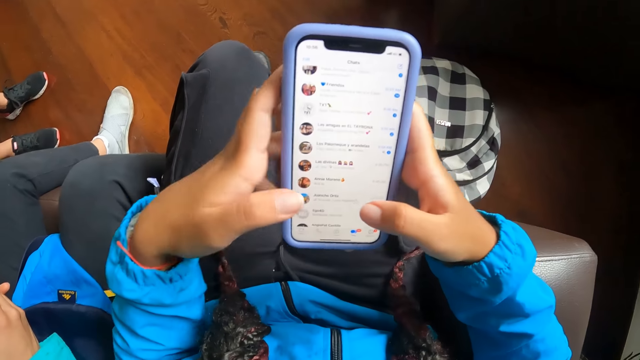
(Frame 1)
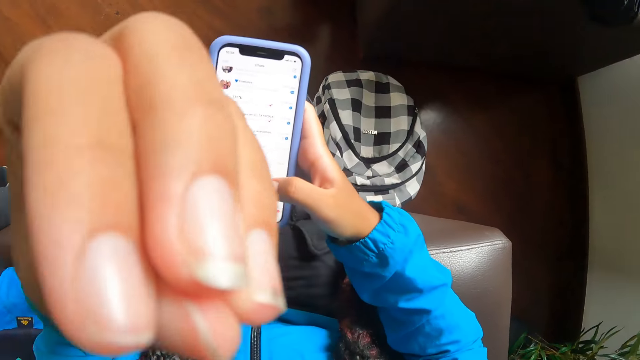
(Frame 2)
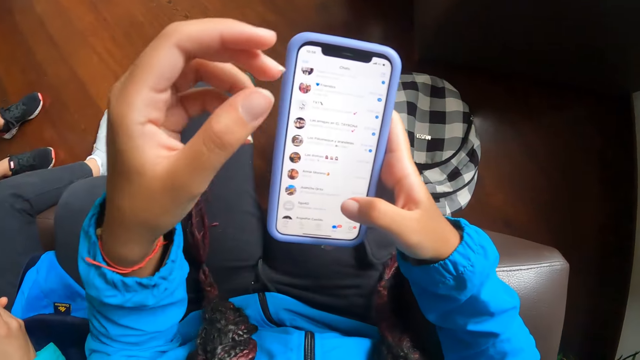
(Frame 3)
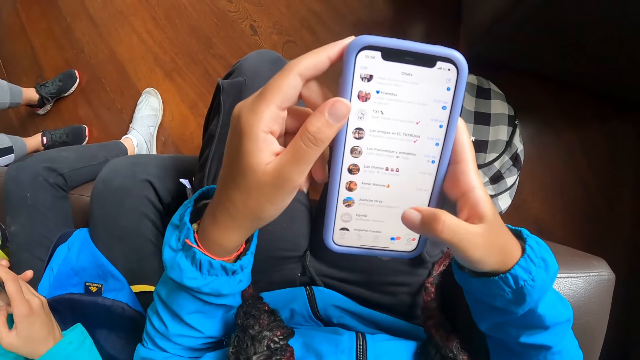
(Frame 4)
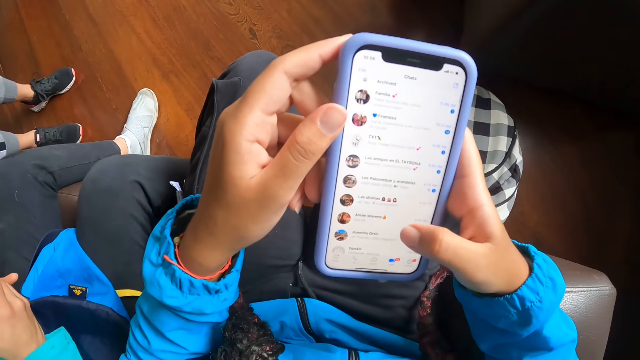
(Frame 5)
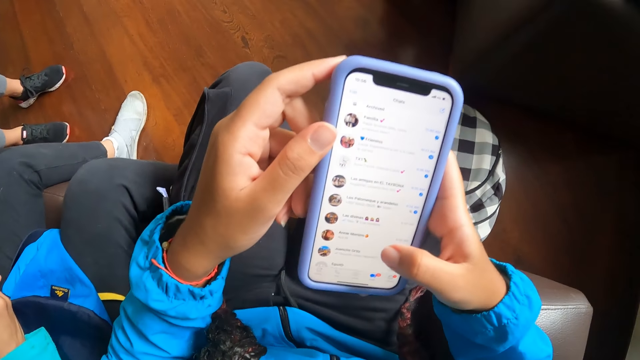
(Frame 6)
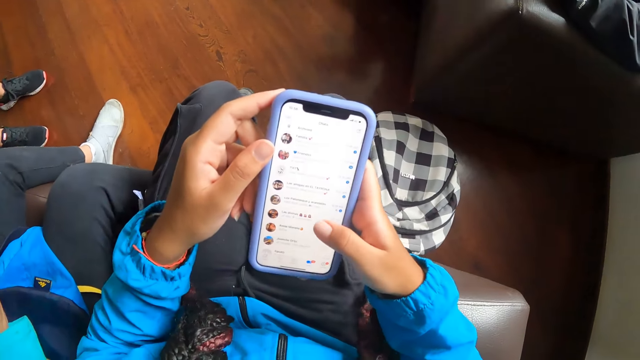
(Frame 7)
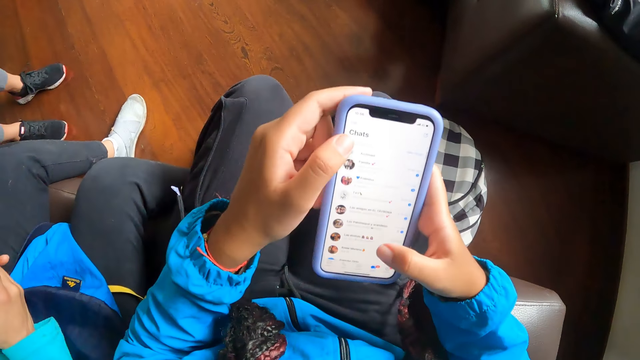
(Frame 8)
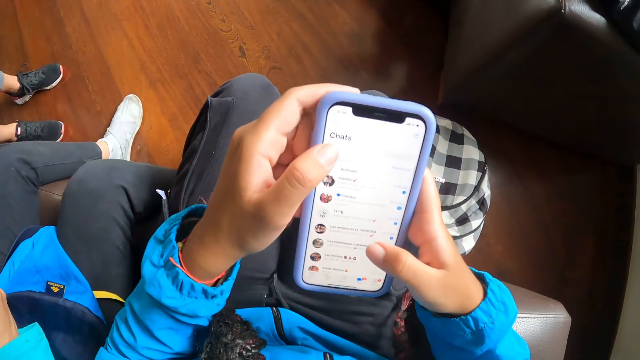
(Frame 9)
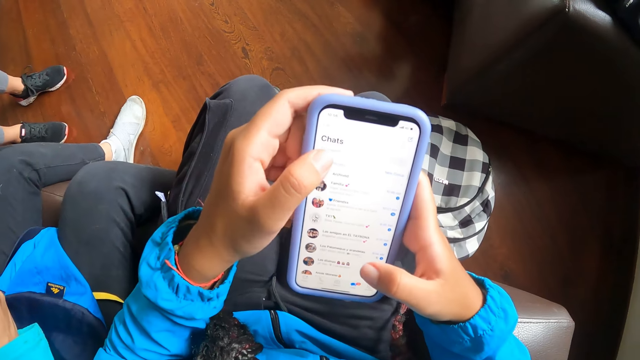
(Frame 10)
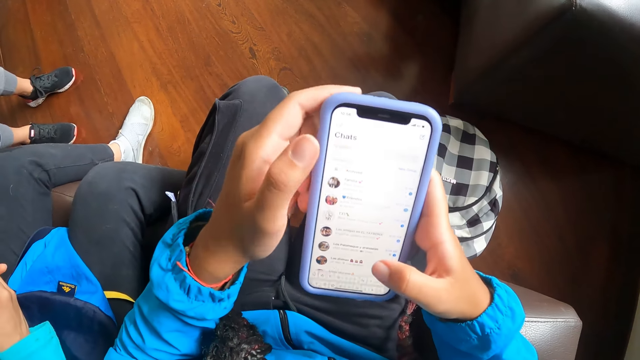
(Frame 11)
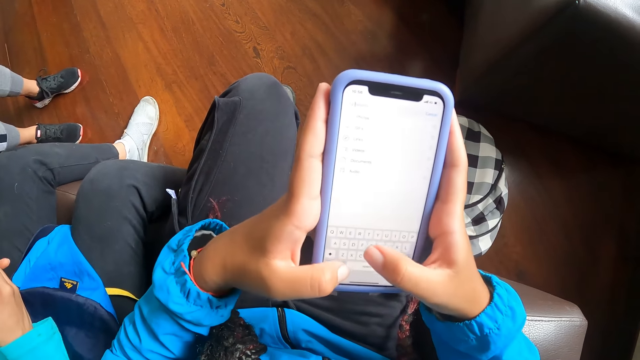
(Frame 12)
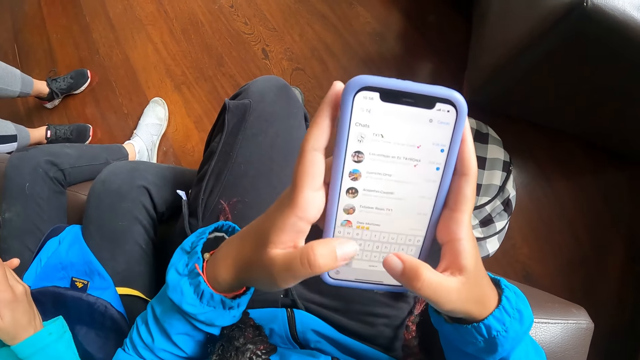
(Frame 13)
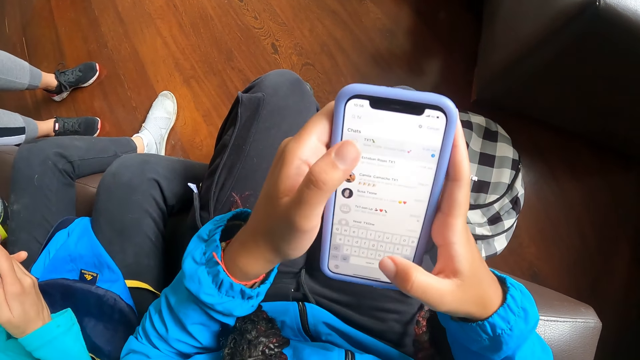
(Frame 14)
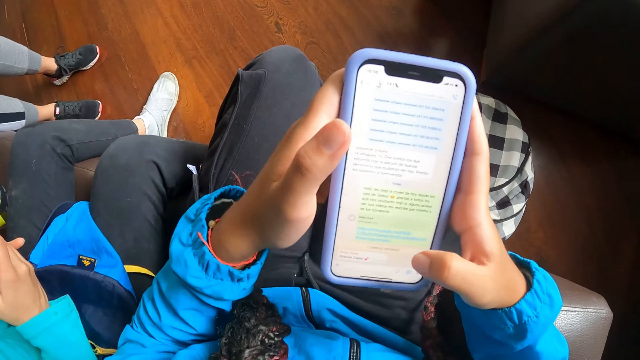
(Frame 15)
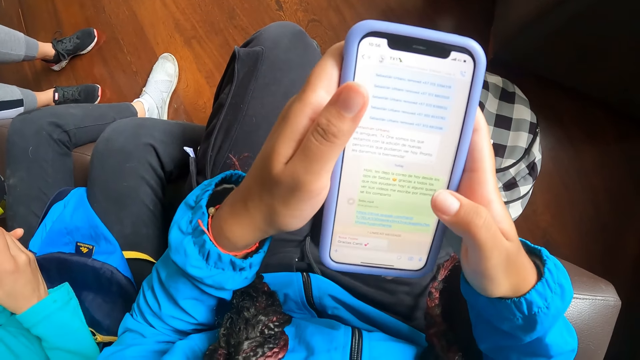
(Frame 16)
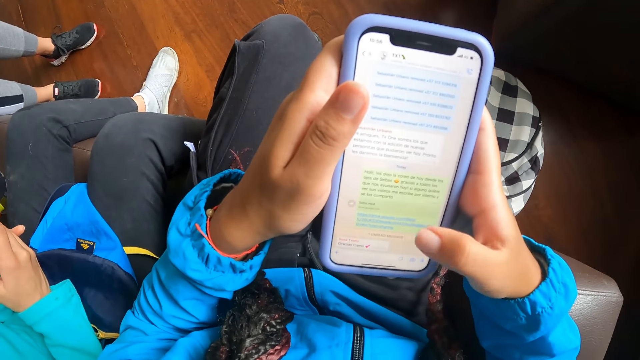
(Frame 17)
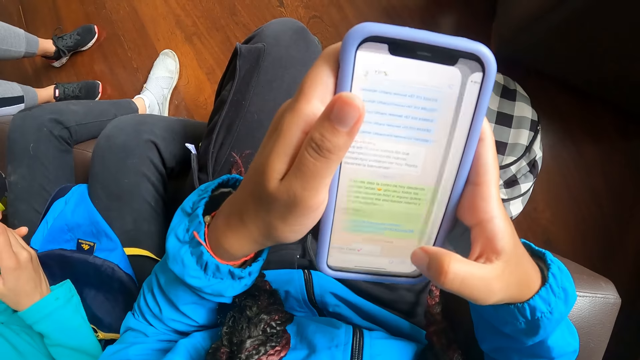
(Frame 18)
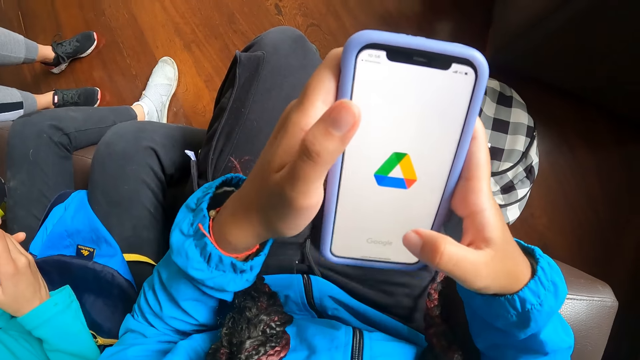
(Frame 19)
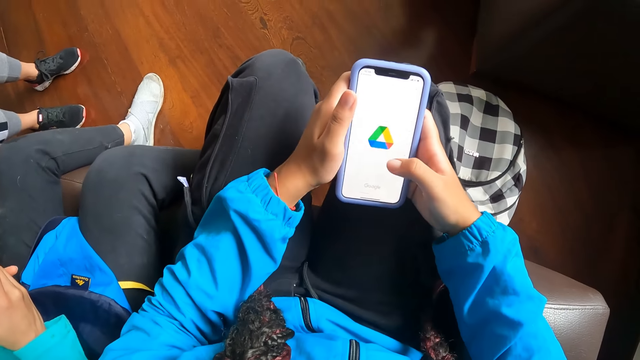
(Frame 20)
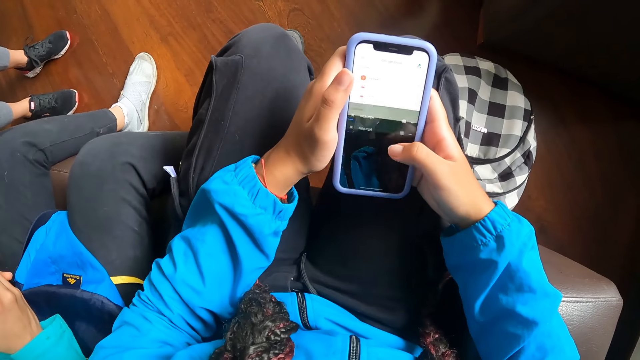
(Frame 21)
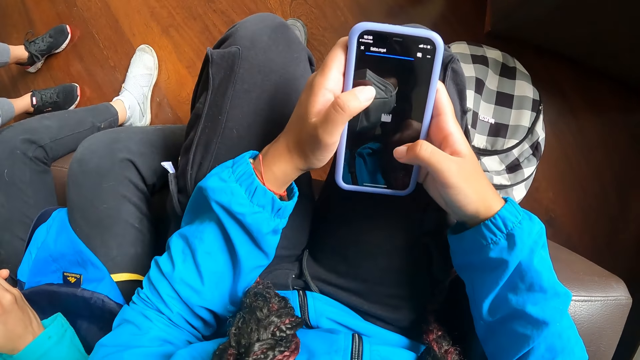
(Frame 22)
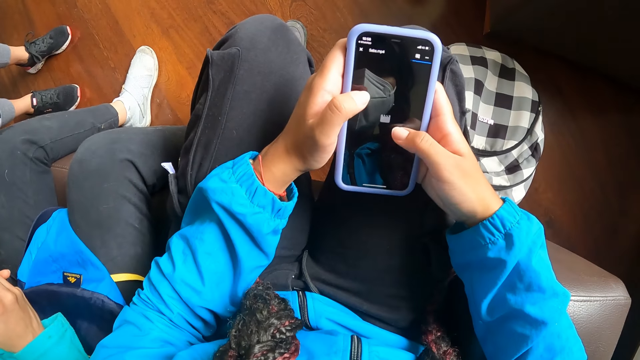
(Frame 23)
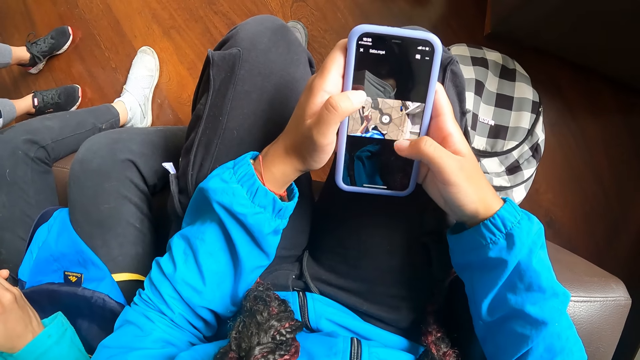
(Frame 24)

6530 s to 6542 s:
The camera wearer raises his left hand. A woman operates a phone with both hands. The camera wearer dials his phone.

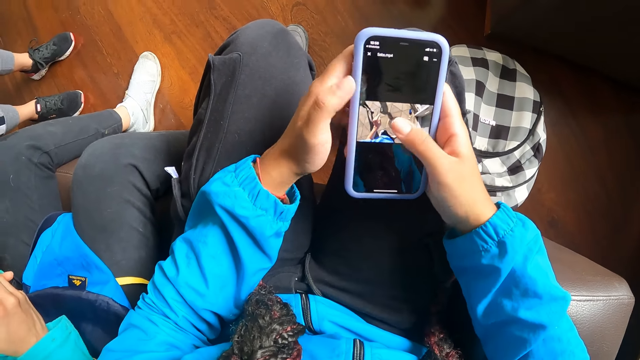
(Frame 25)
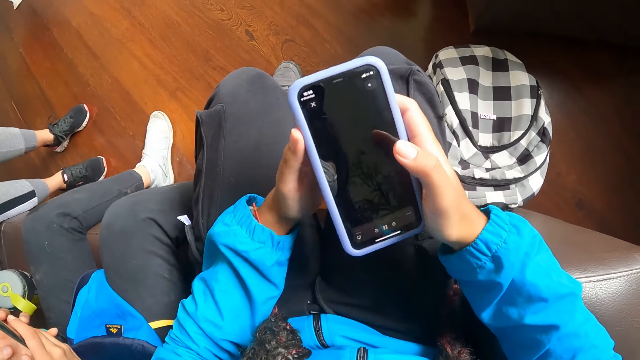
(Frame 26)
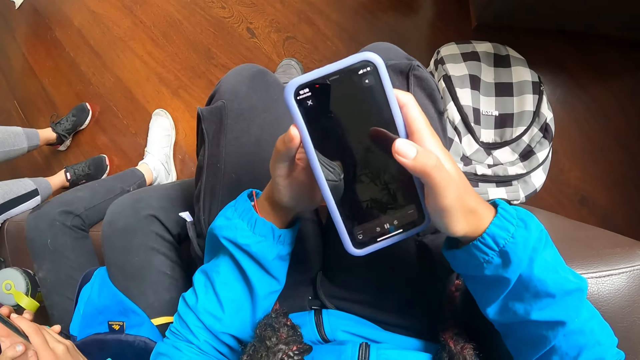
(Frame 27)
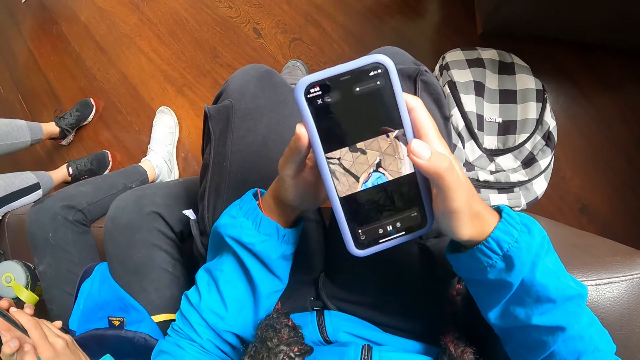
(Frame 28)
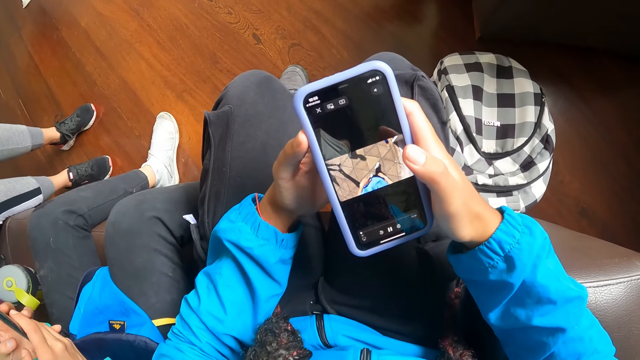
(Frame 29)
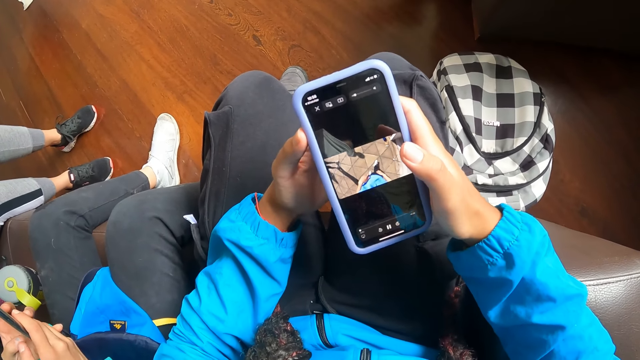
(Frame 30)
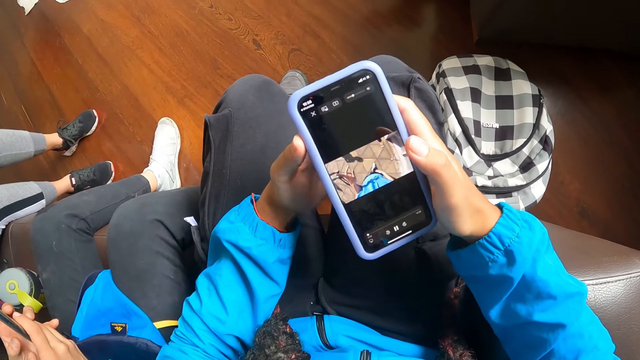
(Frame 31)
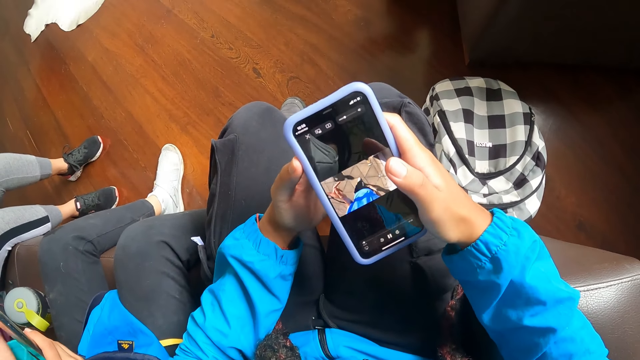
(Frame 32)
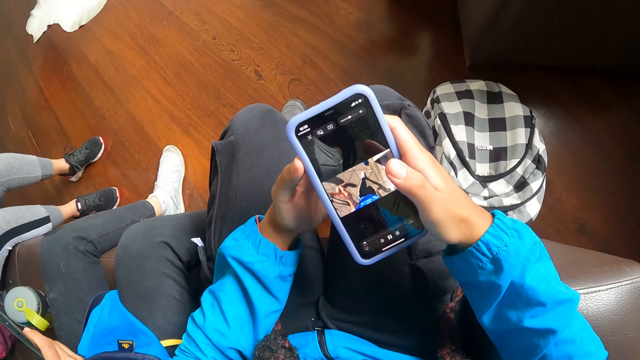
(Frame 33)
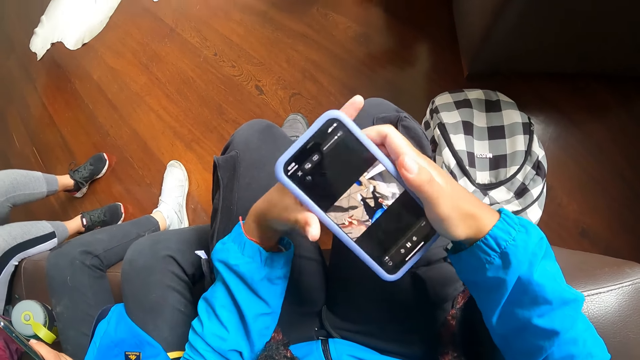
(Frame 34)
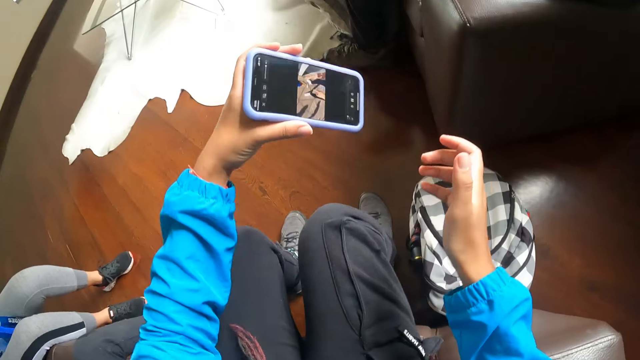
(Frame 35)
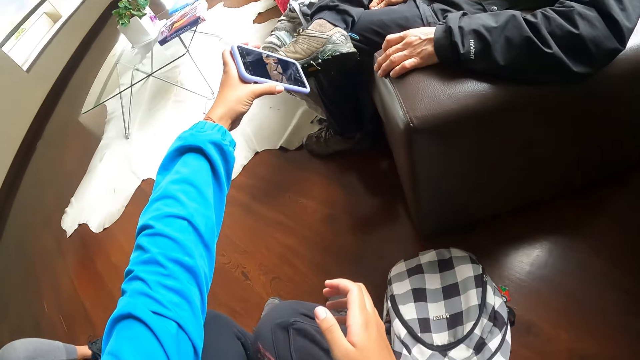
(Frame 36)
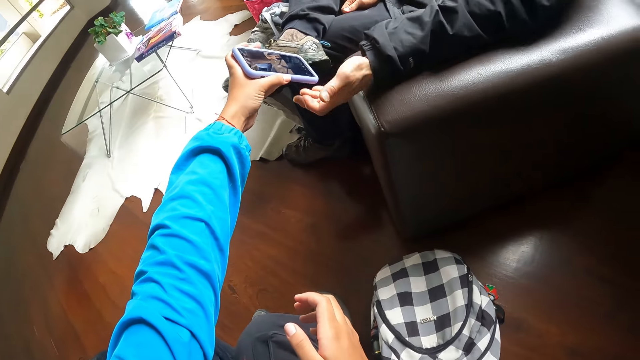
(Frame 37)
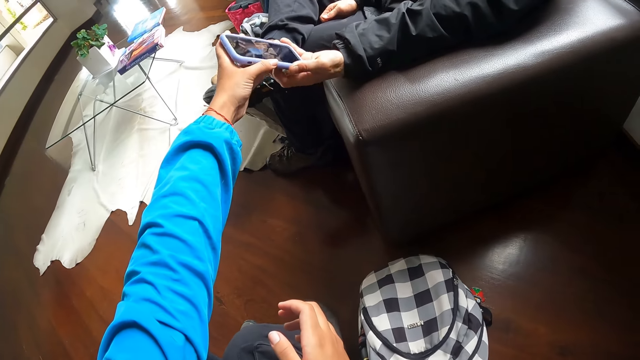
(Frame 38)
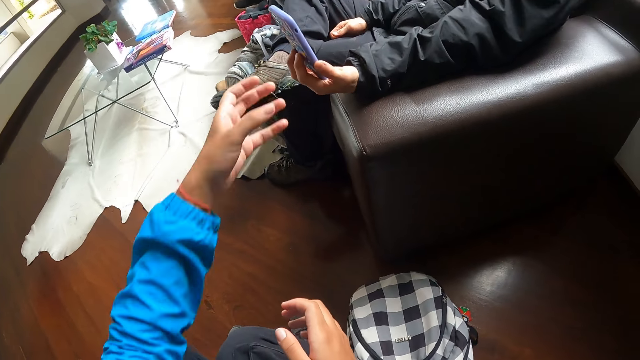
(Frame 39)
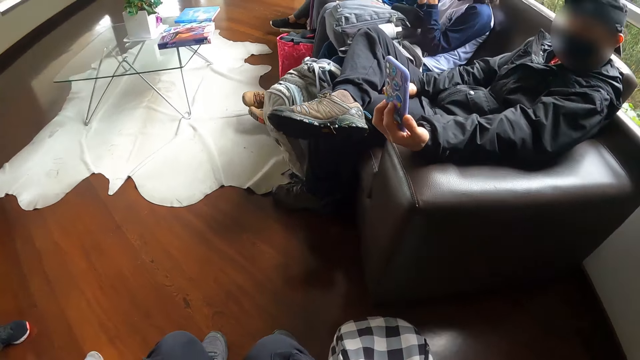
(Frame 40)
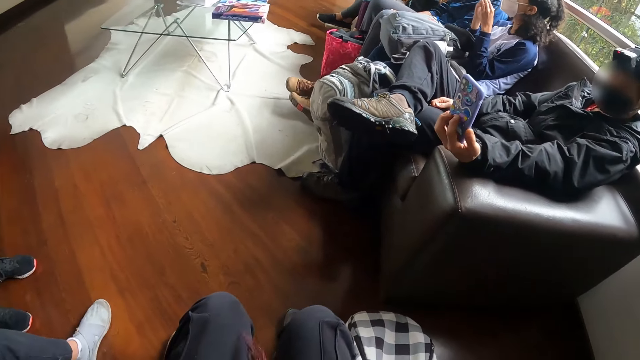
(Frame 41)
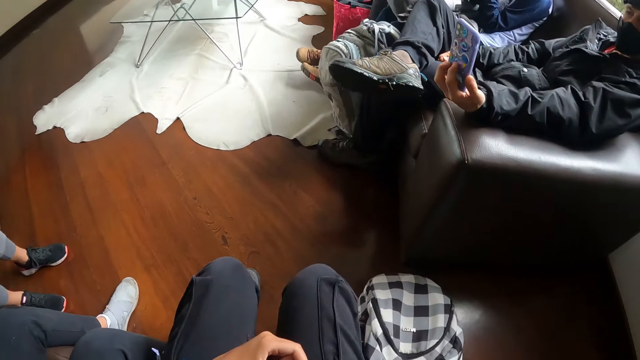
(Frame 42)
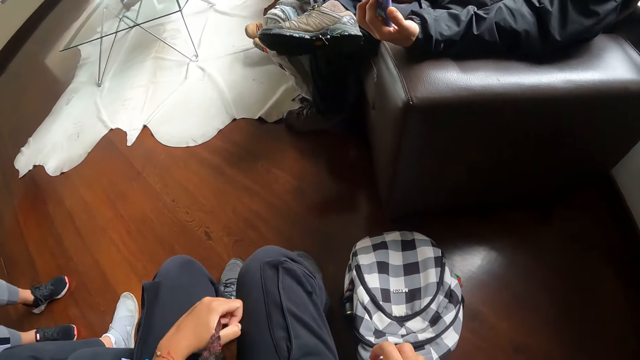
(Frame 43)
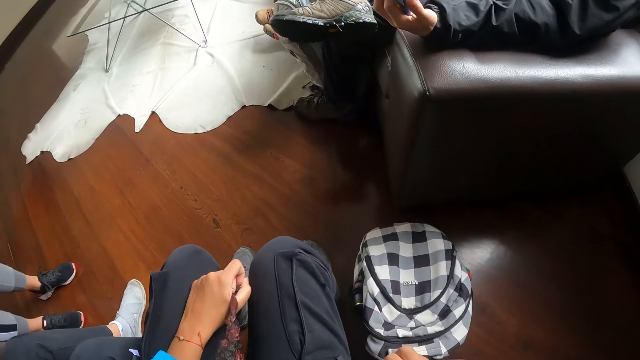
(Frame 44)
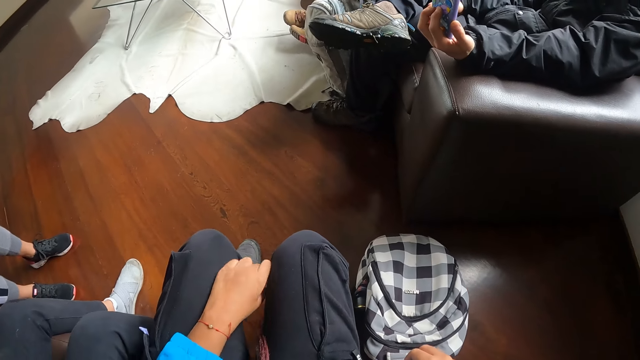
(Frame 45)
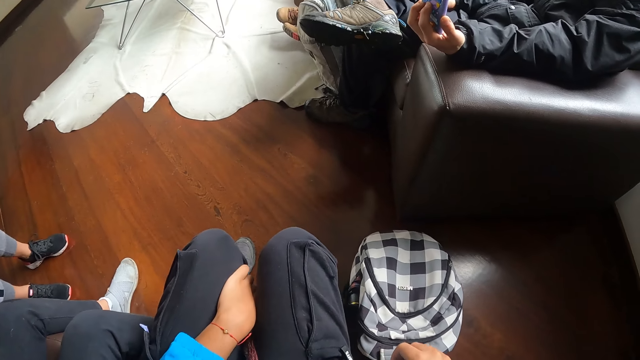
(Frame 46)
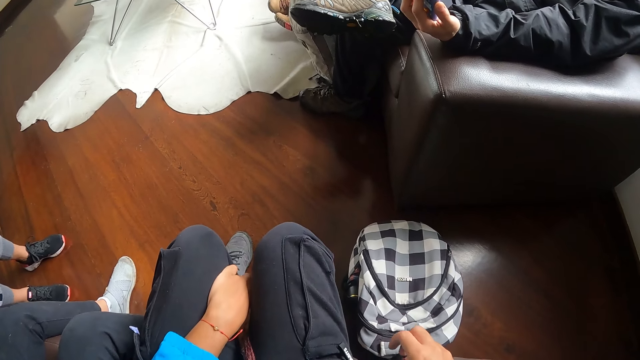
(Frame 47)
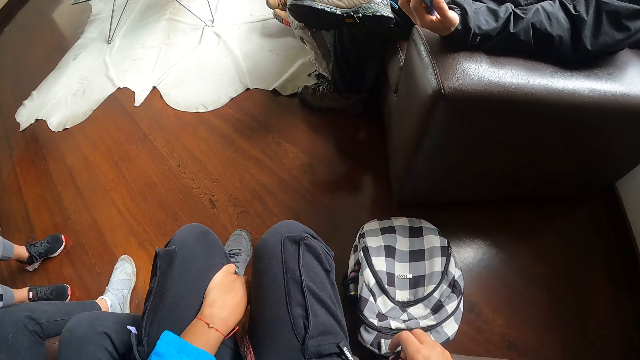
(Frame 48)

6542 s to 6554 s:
The man collects the phone from the camera wearer with his left hand. The man looks at the phone in his left hand.
